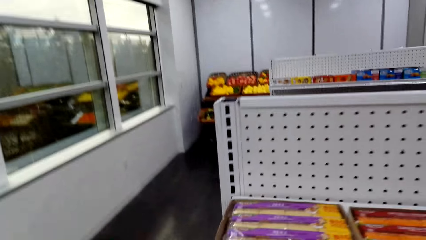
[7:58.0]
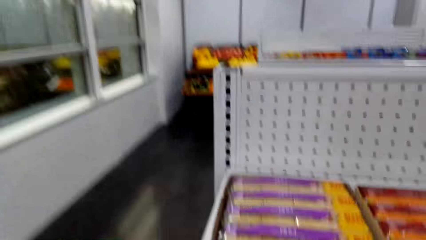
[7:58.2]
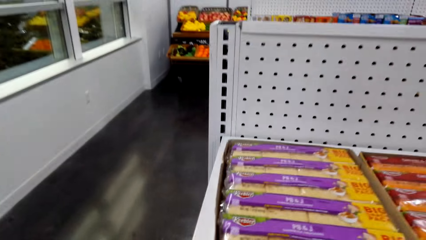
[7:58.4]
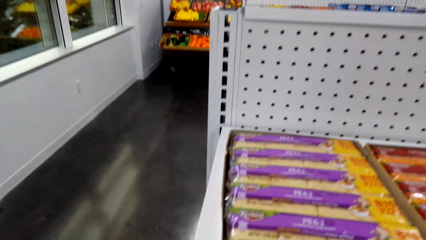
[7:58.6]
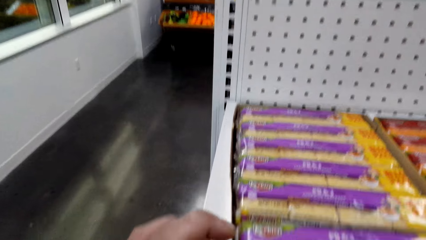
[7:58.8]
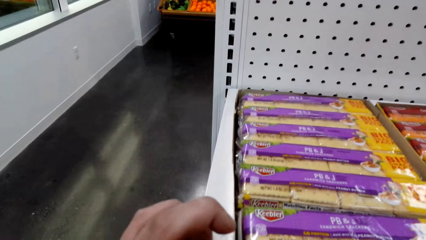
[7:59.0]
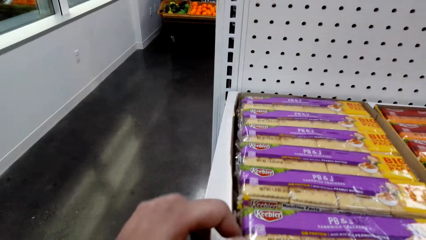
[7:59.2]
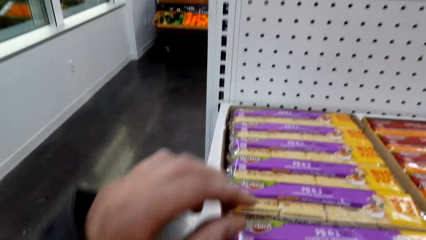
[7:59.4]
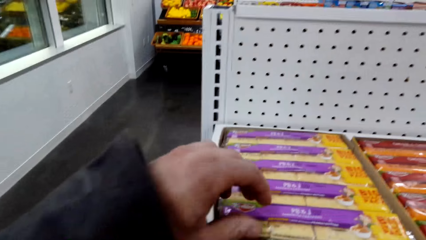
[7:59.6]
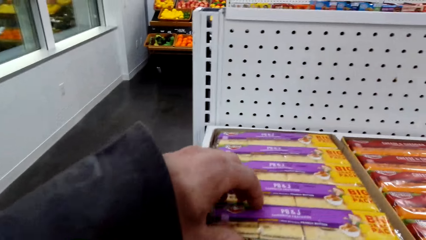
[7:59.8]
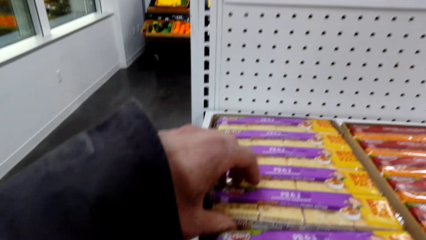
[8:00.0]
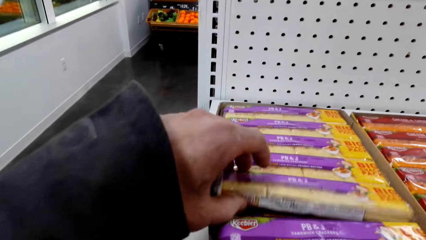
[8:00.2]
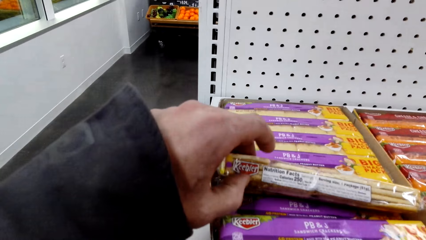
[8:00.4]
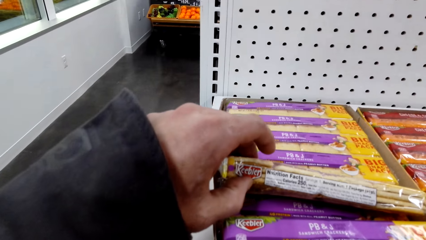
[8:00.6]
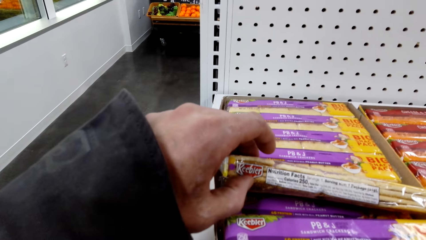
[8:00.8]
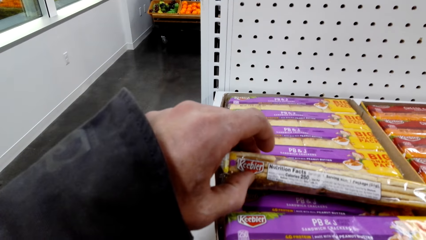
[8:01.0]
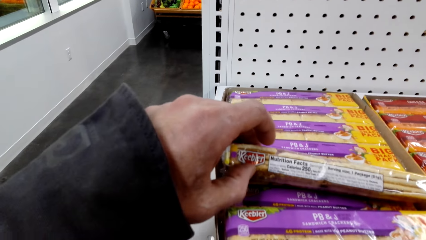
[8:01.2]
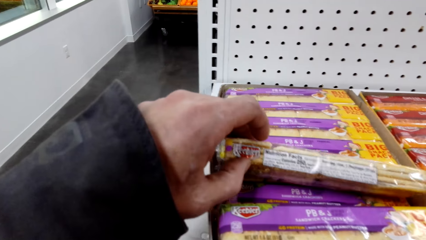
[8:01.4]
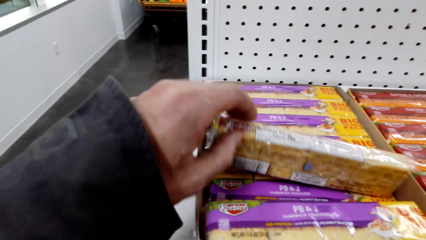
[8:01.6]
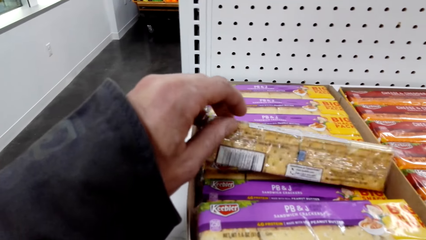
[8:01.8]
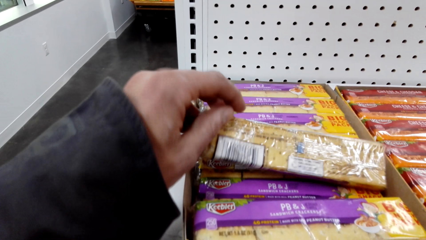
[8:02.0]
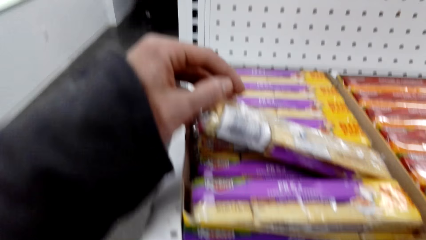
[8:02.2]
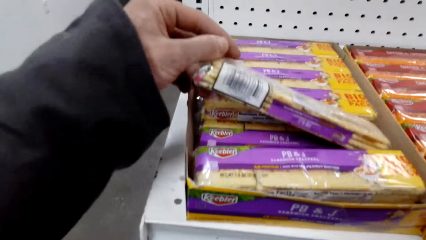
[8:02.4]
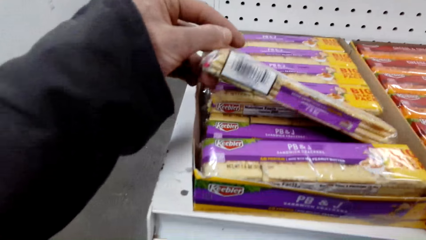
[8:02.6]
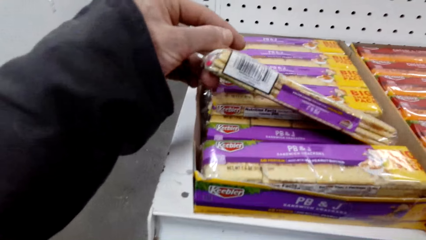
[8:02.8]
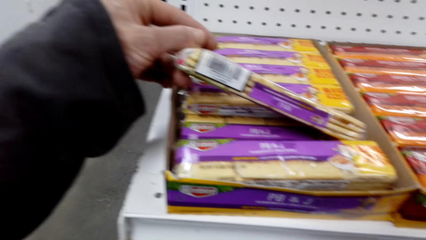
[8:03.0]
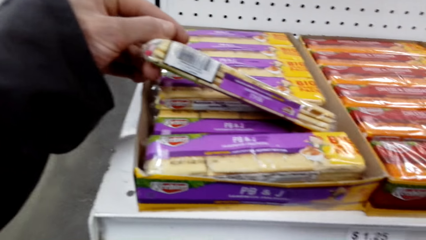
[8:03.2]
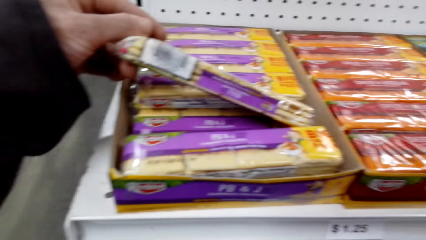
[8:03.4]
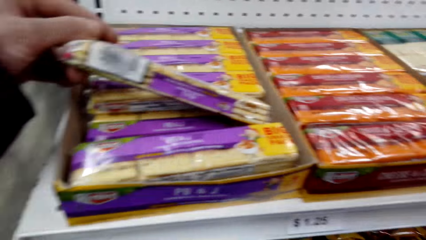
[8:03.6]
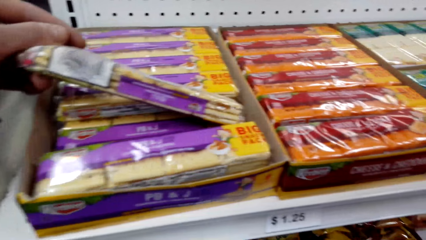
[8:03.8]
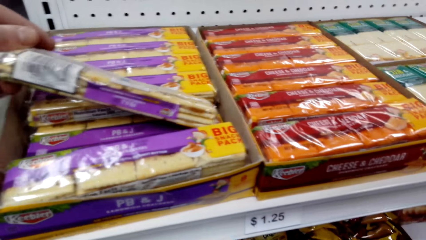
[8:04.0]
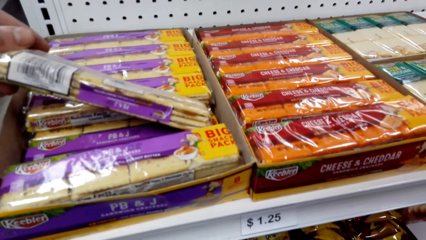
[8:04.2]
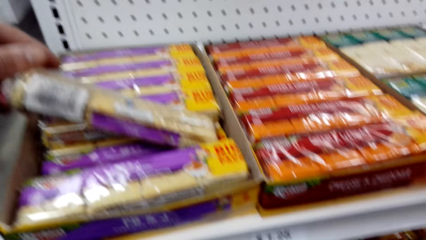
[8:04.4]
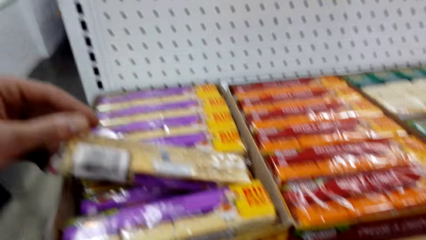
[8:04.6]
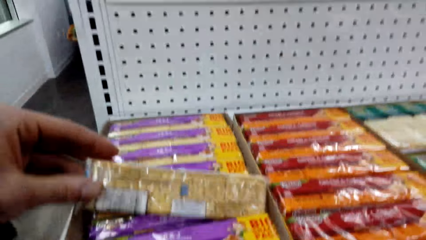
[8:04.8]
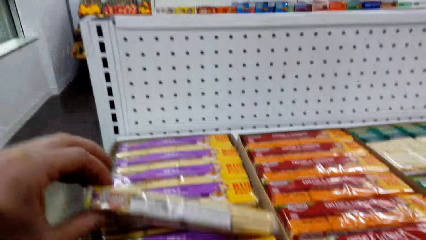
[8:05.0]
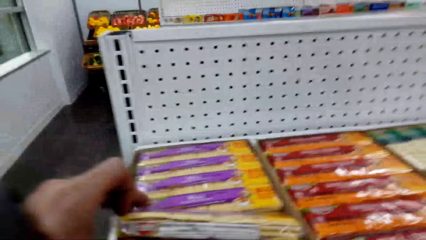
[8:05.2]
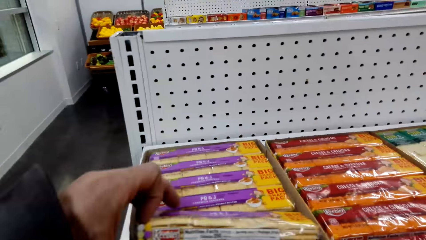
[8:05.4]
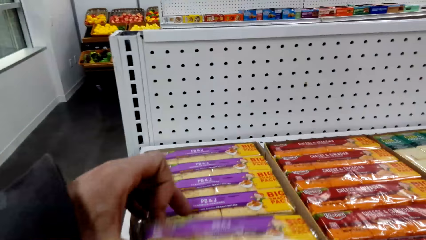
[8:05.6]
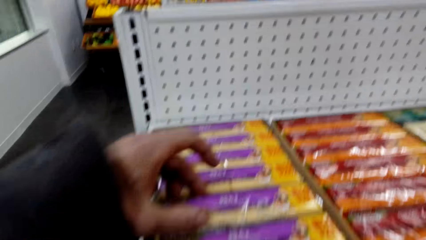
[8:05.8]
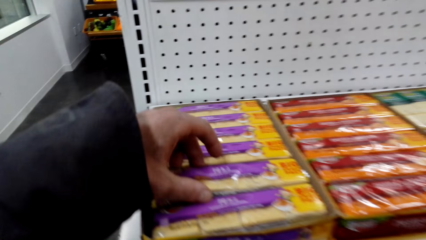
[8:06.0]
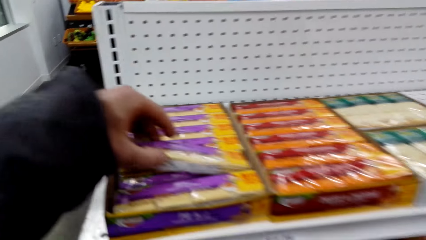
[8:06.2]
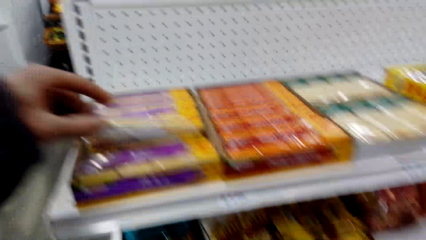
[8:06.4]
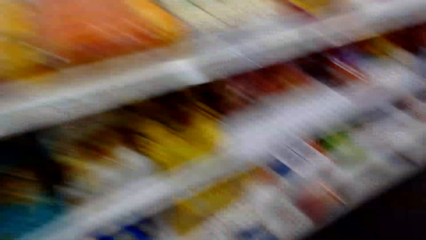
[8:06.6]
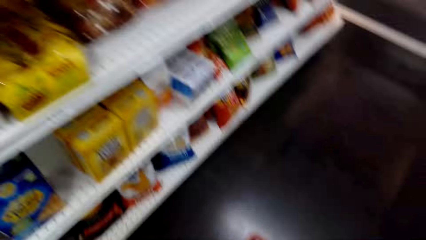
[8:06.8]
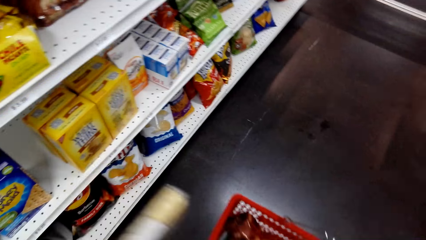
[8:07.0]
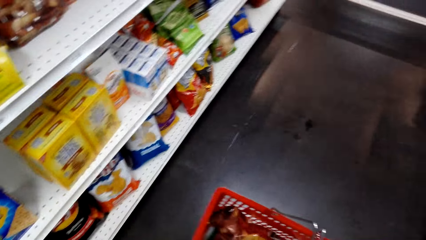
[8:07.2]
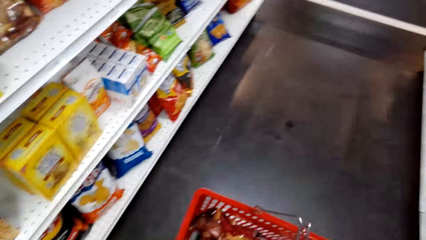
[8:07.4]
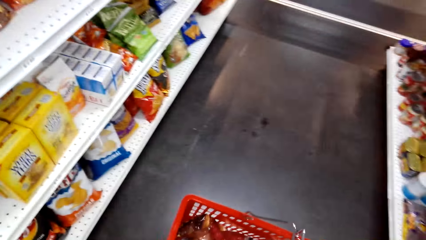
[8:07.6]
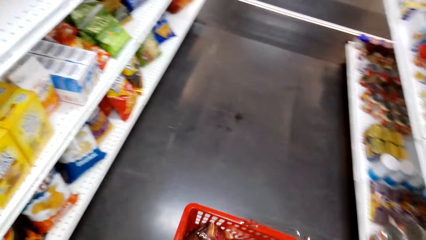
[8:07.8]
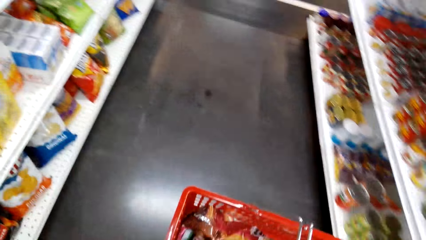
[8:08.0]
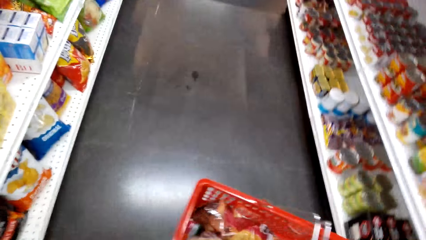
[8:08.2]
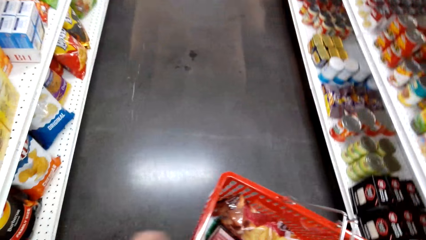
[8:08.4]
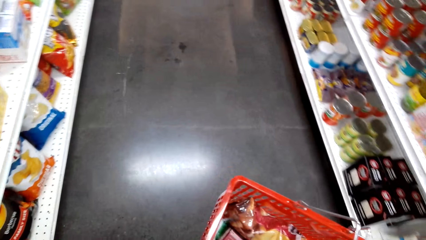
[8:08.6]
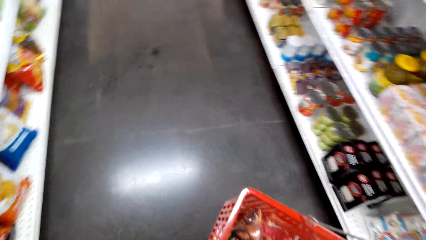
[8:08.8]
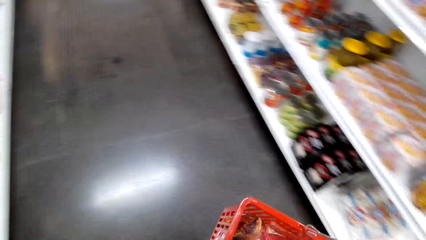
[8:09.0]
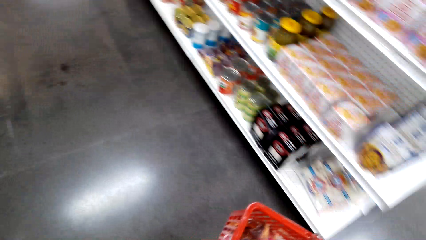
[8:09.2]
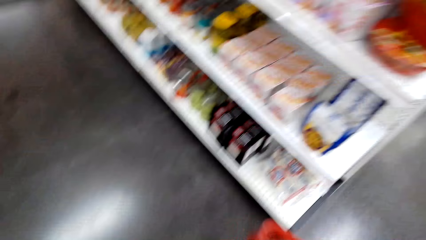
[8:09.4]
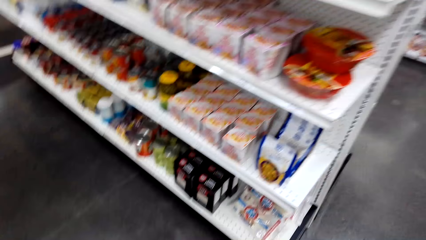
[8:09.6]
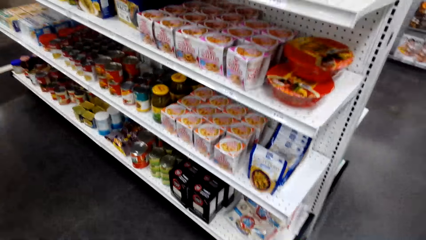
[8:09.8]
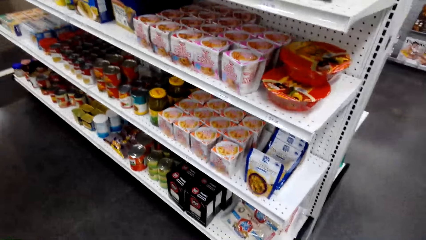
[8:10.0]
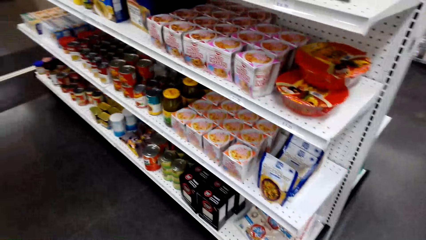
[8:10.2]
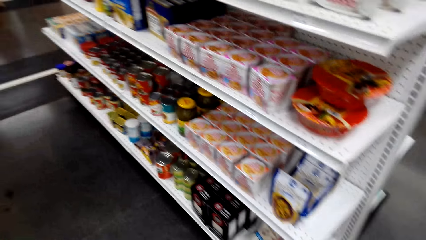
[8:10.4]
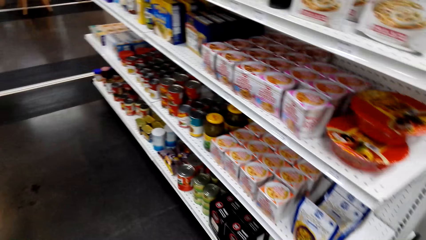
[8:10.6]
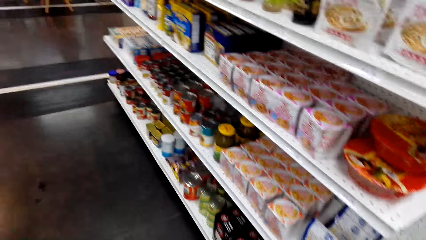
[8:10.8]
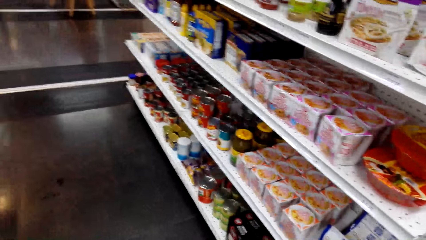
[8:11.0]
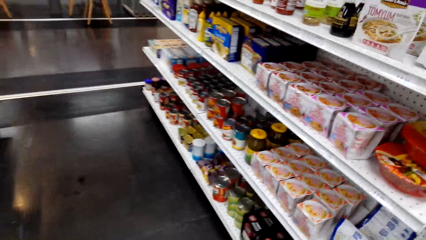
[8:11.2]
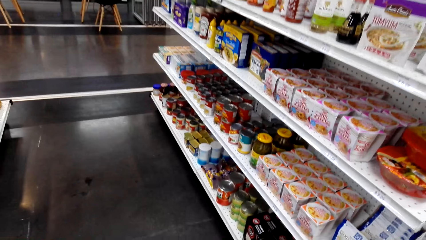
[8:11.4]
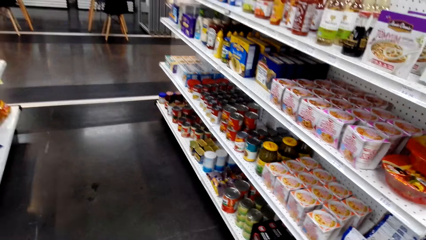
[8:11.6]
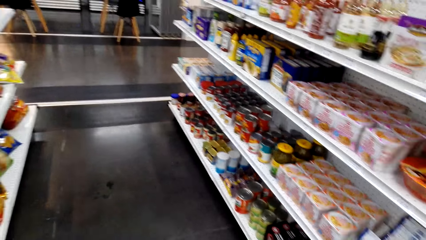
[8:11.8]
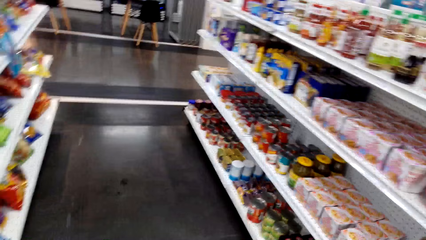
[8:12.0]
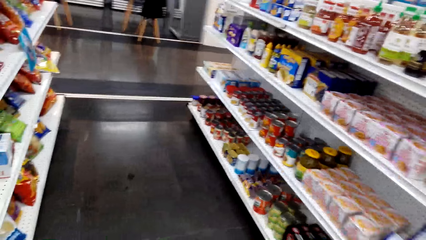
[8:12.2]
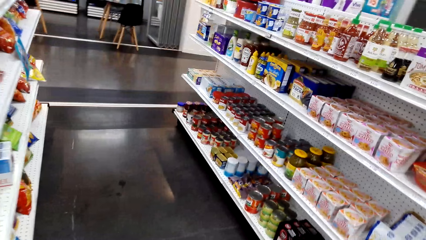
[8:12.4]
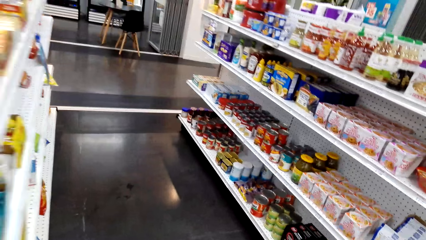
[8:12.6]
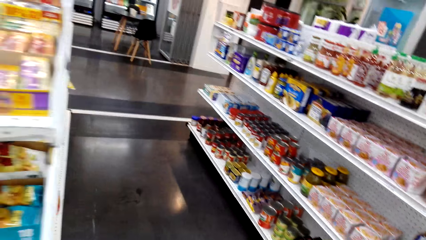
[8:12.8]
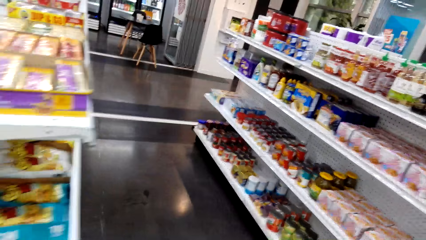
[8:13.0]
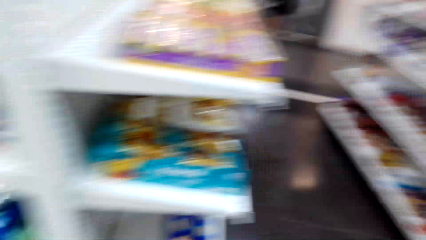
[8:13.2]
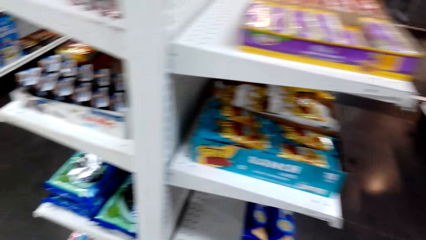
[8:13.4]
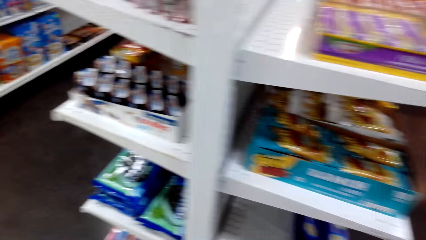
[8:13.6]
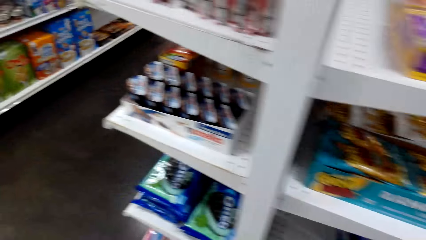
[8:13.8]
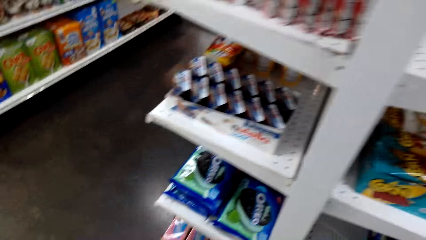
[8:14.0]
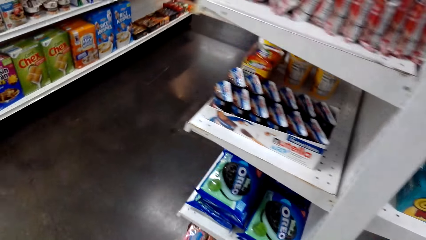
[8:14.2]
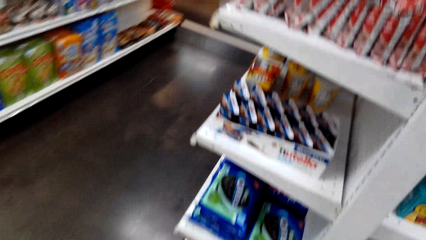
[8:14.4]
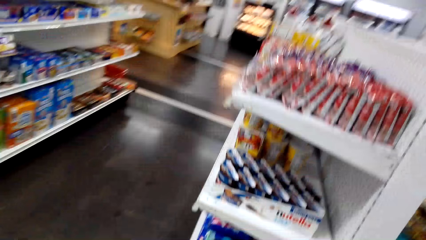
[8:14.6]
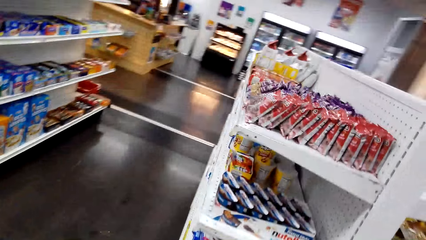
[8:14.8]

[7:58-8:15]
The camera wearer picks a biscuit. They look at the biscuits. They put the biscuits in the basket. They walk around.
